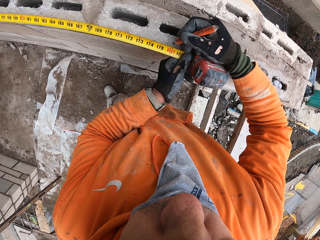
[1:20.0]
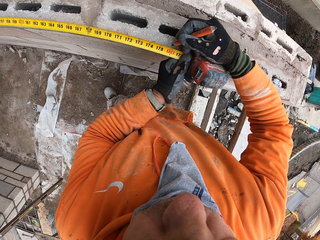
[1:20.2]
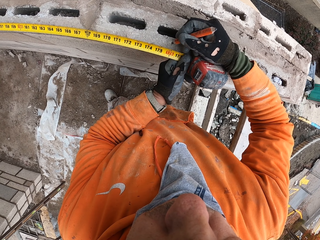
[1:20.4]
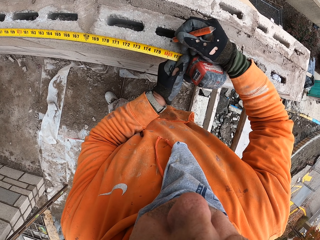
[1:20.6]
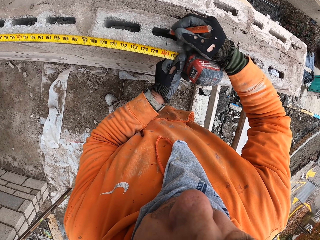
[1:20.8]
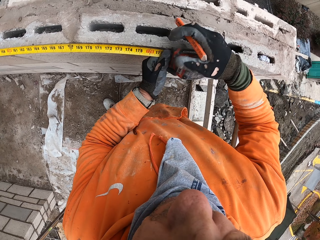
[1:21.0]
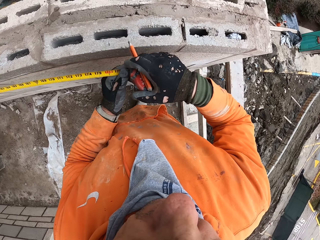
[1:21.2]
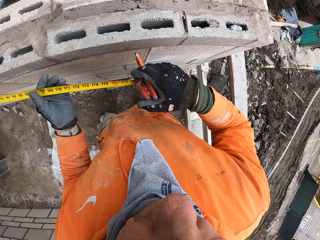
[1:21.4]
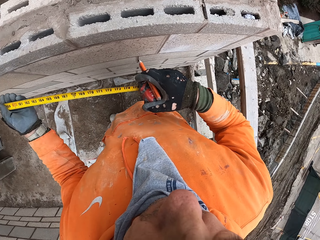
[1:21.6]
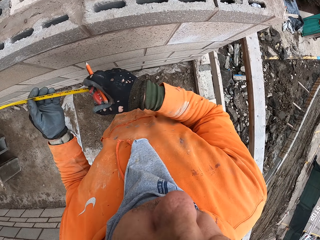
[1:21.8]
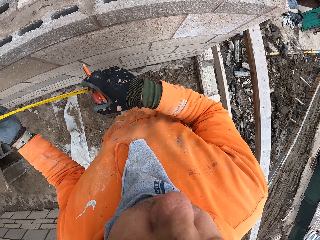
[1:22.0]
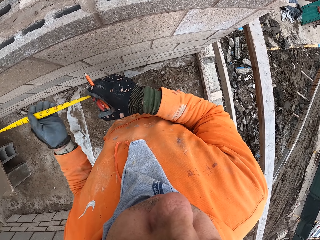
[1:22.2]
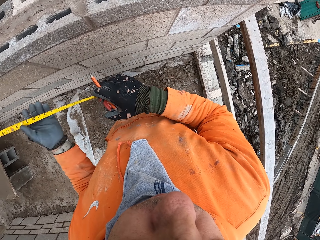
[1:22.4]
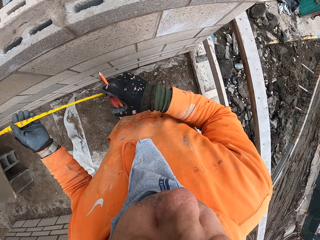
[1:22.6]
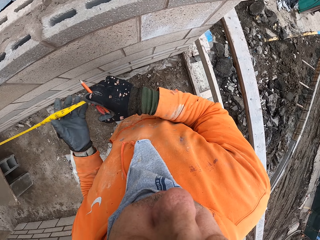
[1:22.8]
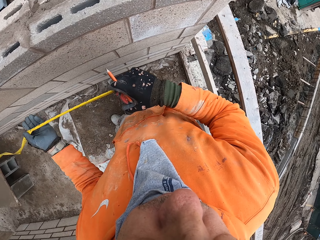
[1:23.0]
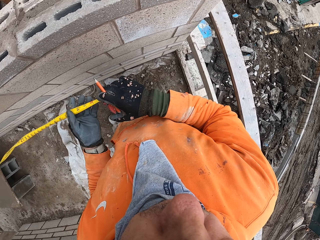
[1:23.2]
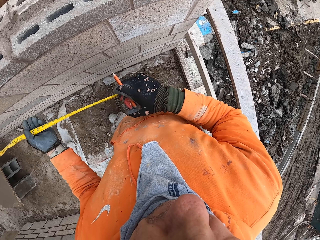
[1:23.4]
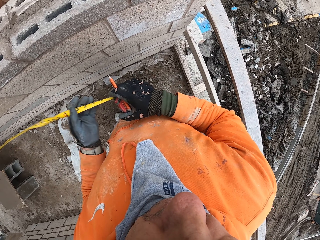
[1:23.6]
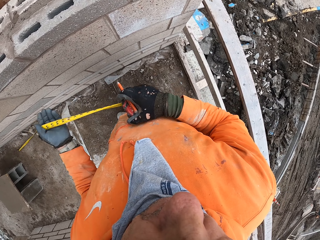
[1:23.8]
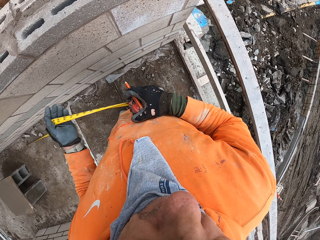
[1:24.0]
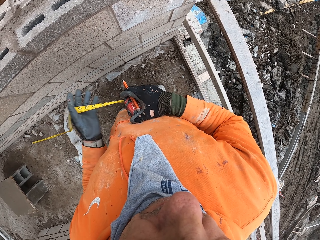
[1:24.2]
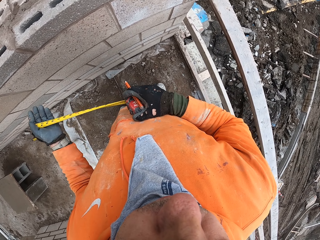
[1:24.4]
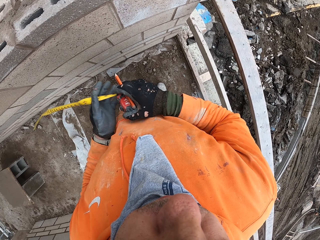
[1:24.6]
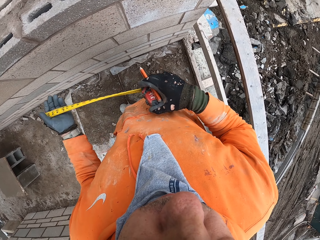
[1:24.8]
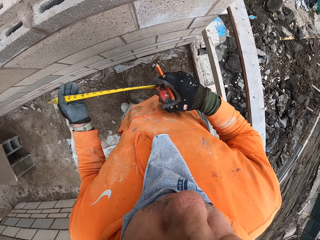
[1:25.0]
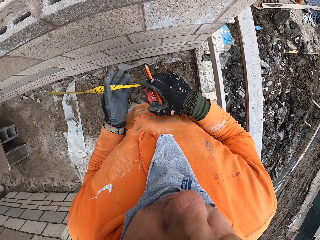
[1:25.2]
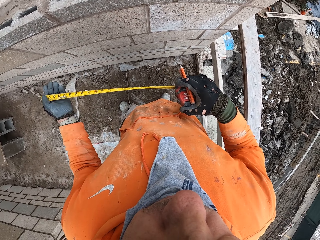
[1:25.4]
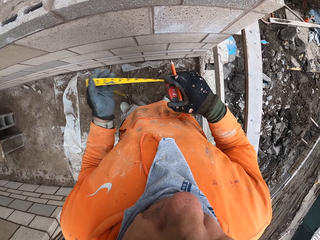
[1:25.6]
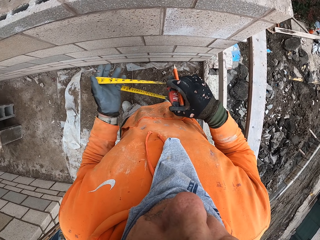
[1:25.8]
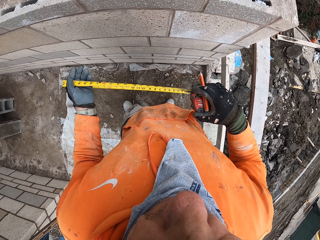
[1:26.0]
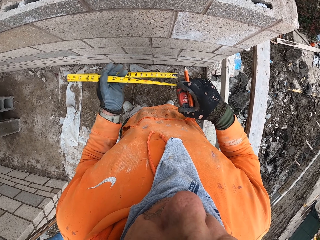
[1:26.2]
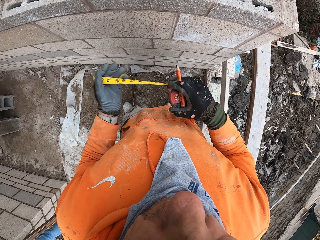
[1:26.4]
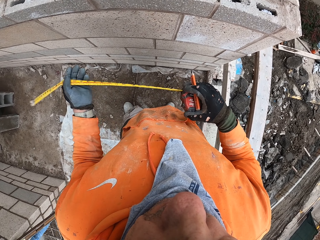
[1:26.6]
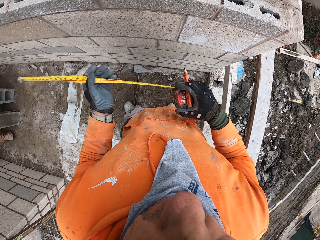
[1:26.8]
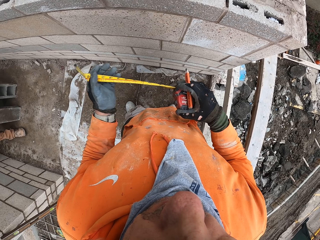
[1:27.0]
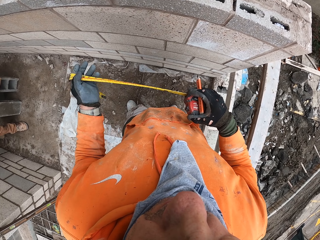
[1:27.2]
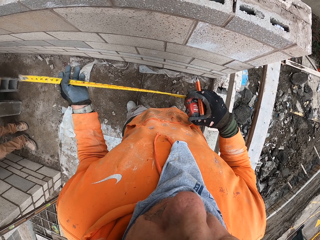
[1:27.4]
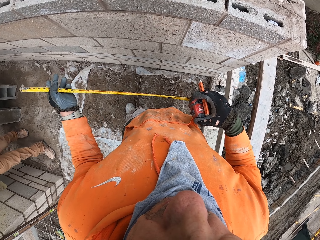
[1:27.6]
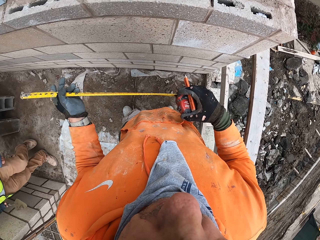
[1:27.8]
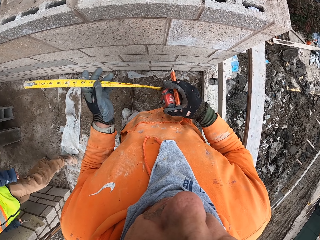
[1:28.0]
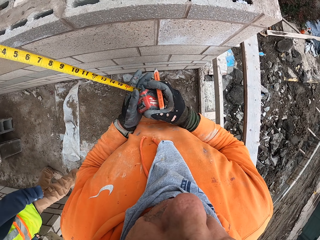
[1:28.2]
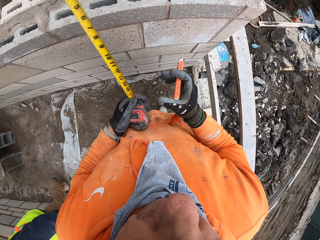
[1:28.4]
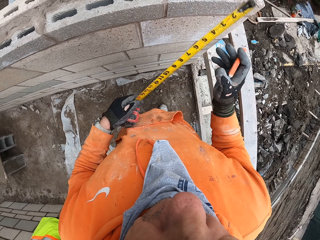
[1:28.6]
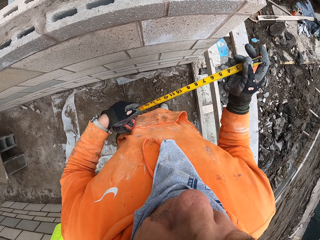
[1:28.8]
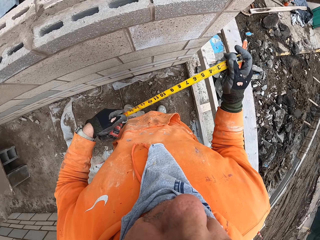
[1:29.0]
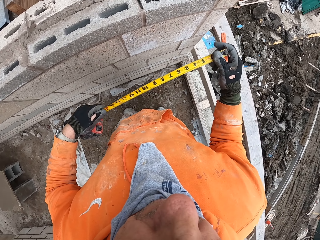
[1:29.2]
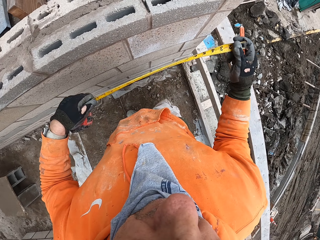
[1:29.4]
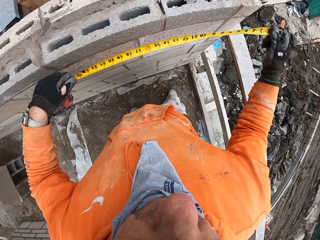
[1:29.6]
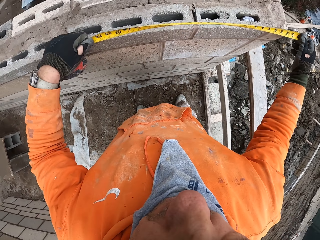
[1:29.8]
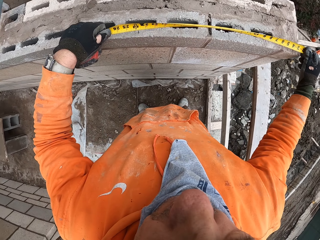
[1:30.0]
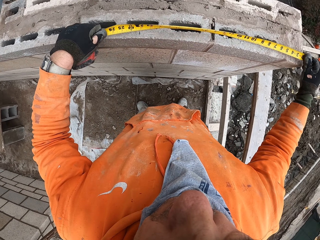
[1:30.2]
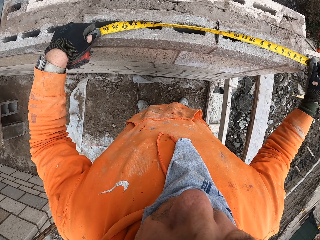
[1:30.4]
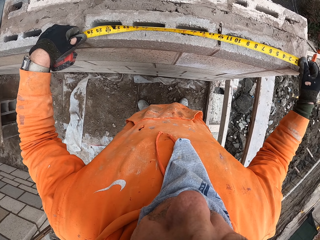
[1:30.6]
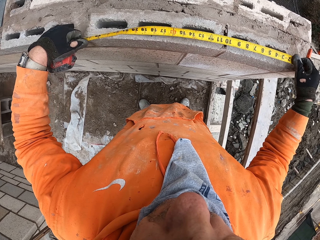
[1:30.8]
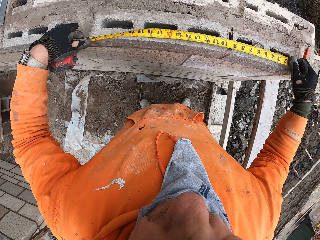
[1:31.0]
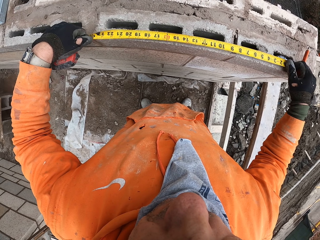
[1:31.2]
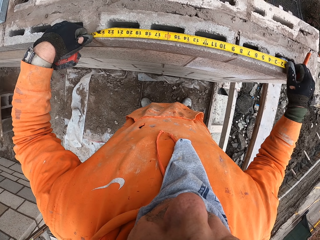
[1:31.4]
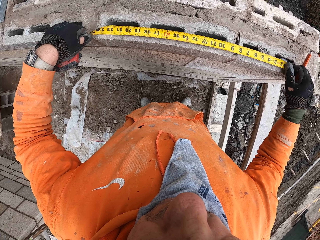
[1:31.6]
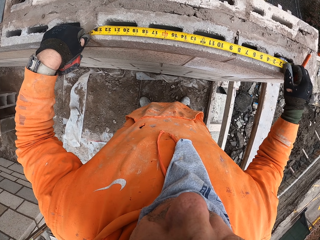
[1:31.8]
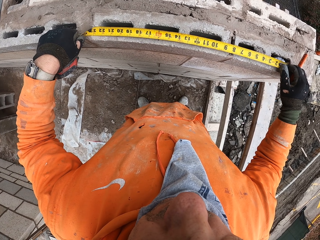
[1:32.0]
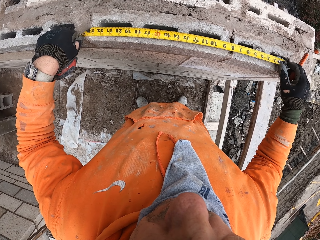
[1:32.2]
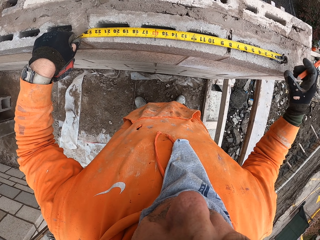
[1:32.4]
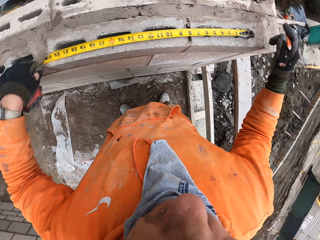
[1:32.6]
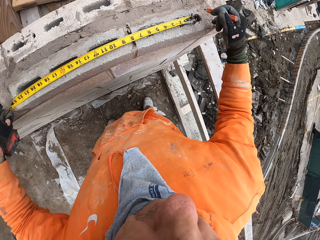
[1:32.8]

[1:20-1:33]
The camera wearer stops. They mark the measurement on the hollow block with a pencil. They release the tape measure from the hollow blocks. They move the tape in using the left hand. They fold the tape measure. They change the tape measure from the right to the left hand. They hold the tape with the right hand. They place the tape measure on the hollow blocks. They measure the wall with the tape measure.

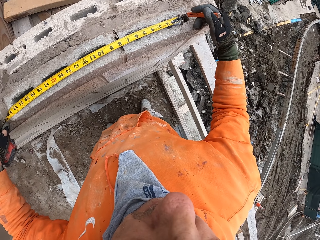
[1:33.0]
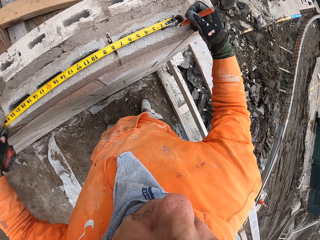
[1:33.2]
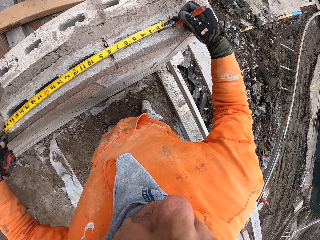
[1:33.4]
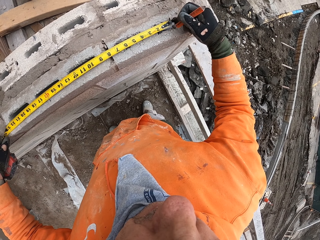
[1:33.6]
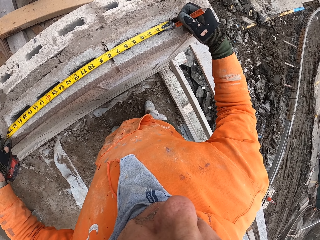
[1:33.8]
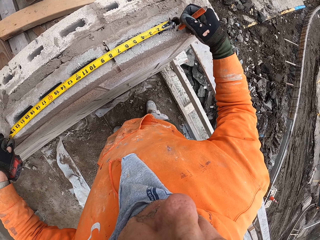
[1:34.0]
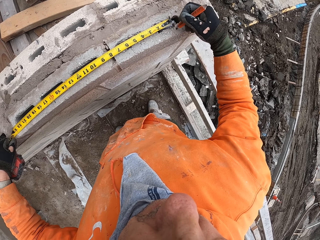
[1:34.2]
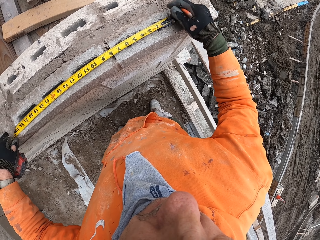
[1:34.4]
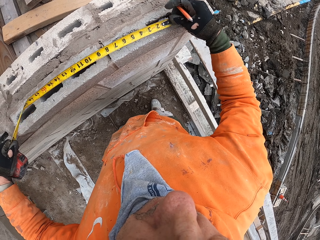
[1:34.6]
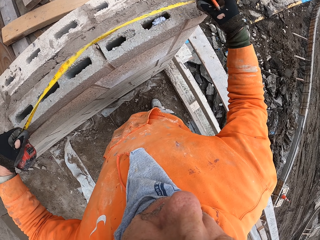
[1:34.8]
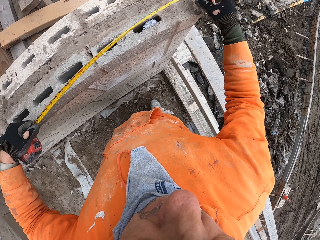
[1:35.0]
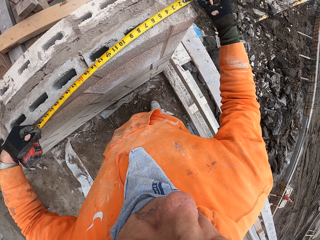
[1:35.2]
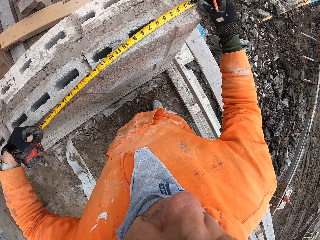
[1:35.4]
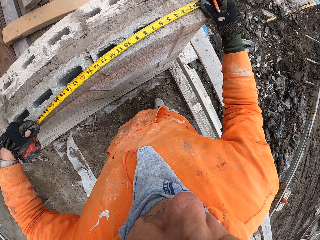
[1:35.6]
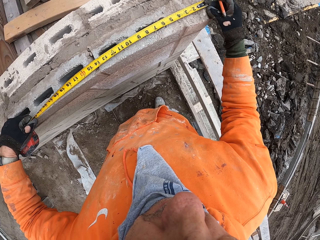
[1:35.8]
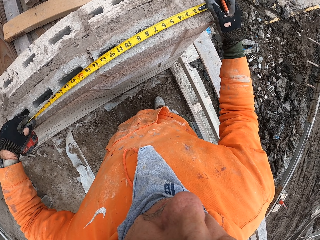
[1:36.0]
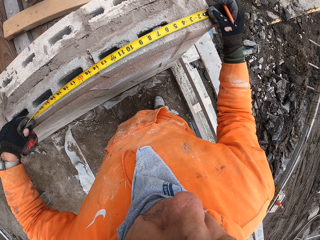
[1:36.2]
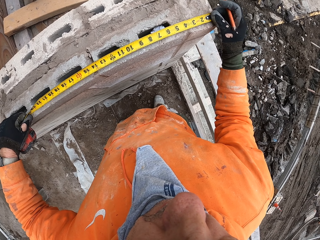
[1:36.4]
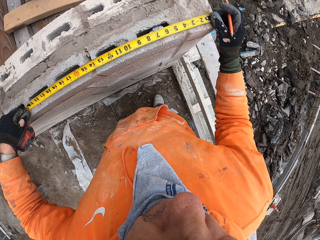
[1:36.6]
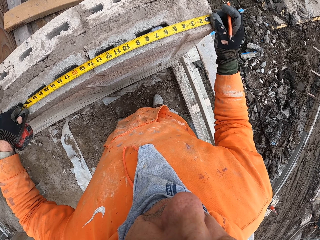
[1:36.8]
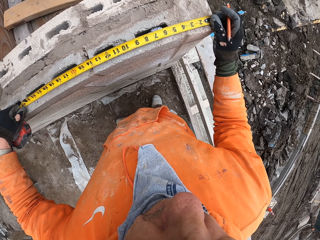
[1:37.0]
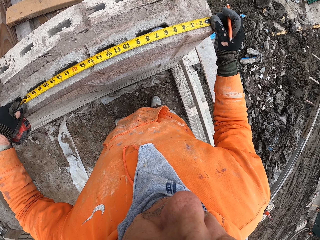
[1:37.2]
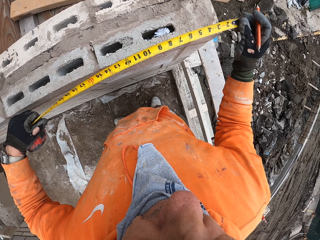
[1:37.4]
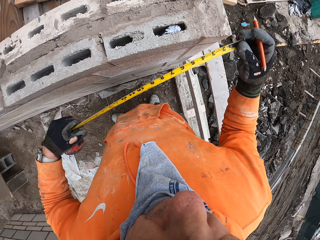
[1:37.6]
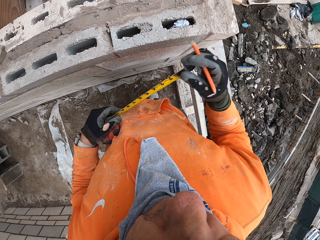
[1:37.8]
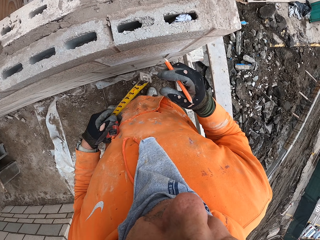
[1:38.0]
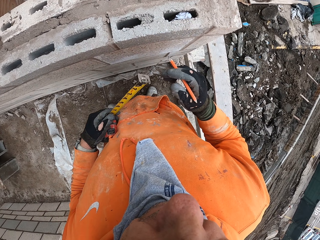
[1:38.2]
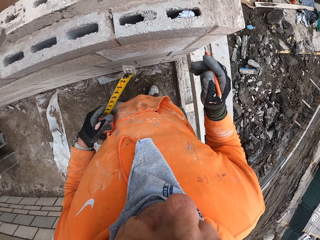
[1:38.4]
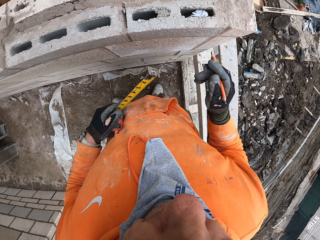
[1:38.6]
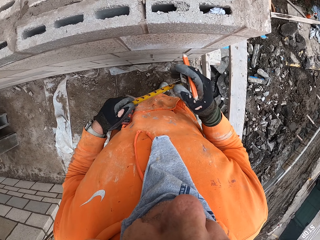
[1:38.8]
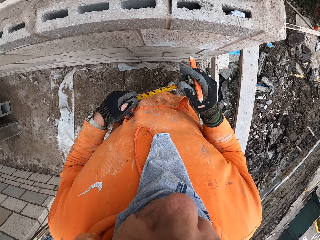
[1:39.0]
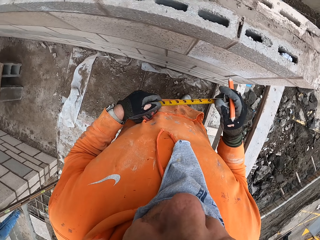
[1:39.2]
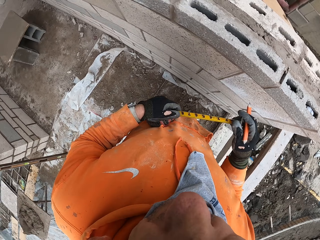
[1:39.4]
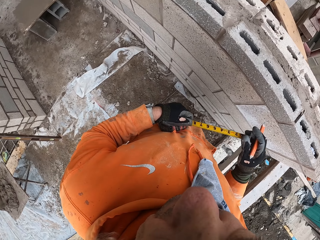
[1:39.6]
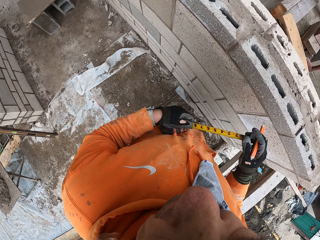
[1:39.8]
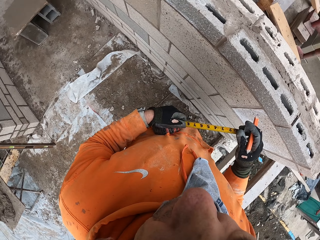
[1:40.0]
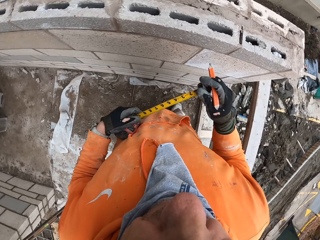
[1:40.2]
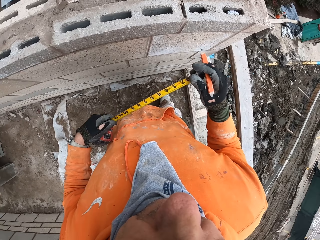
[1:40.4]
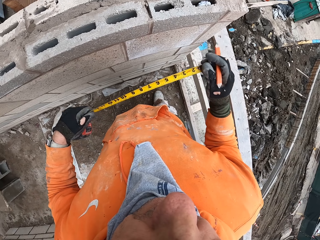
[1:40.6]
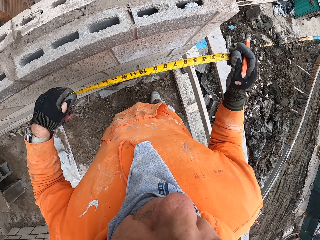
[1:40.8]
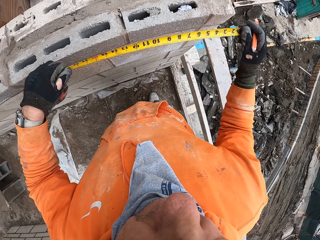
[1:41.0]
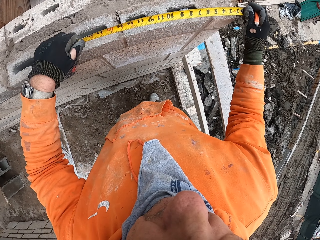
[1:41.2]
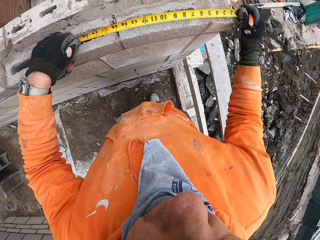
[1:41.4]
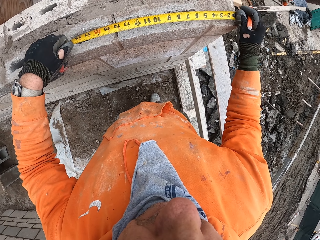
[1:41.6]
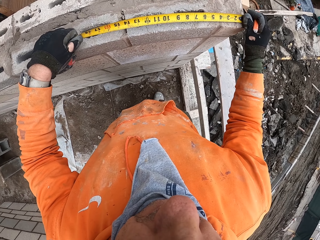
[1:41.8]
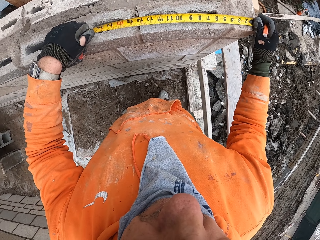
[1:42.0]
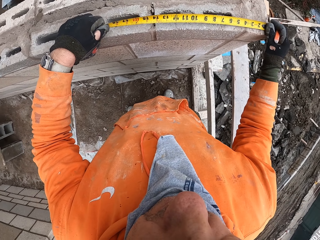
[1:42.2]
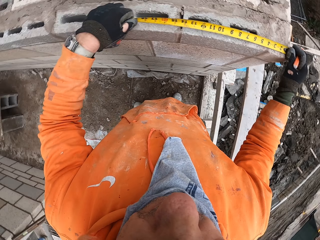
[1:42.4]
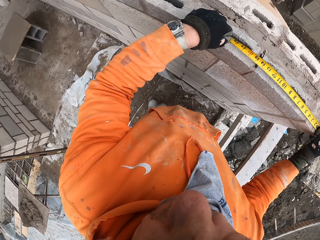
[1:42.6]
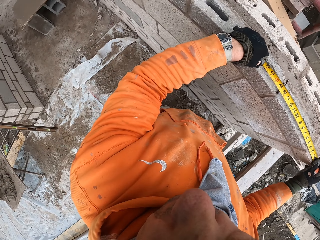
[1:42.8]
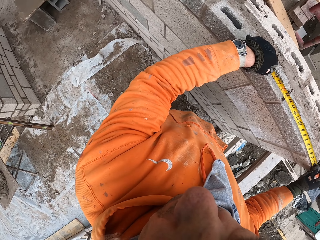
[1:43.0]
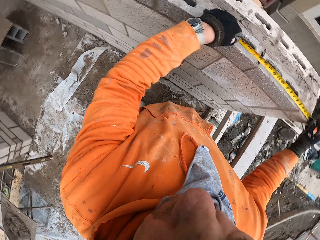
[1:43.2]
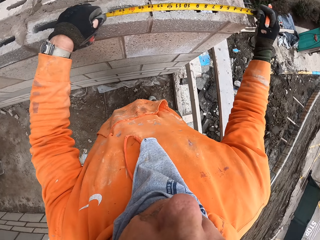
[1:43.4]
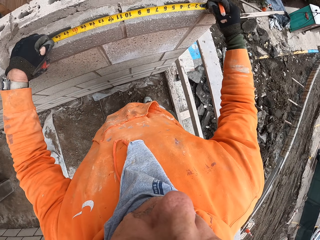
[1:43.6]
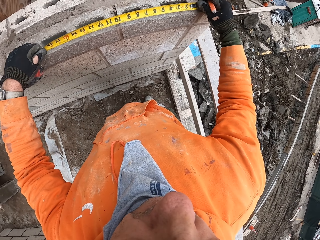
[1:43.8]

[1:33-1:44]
The camera wearer marks the hollow block using a pencil. They move the tape measure. They stare at the tape measure on the wall. They place the hook slot at the edge of the hollow block. They remove the tape measure from the hollow block. They fold the tape measure. They release the tape measure. They stare at the wall. They touch the tape with the right hand. They move the tape towards the hollow block. They measure the wall with the tape measure. They place the hook slot at the edge of the hollow block. They look around the wall.
